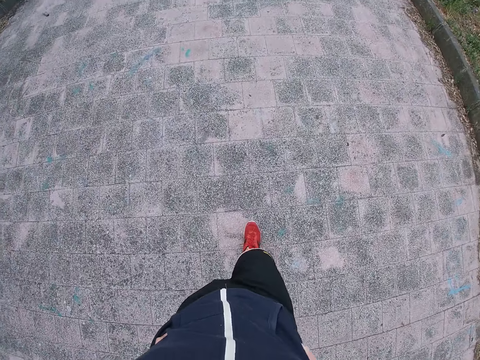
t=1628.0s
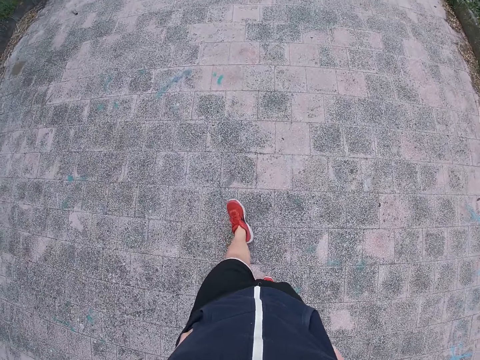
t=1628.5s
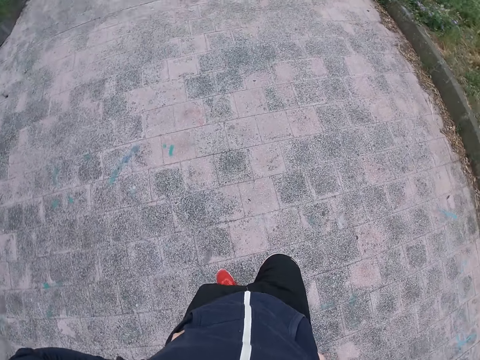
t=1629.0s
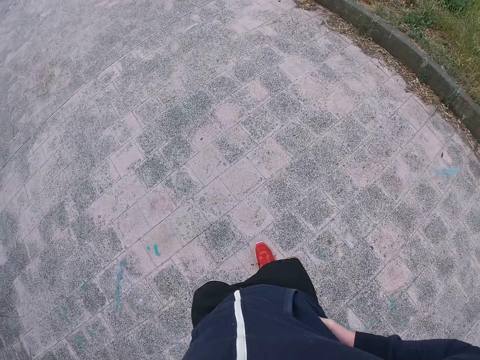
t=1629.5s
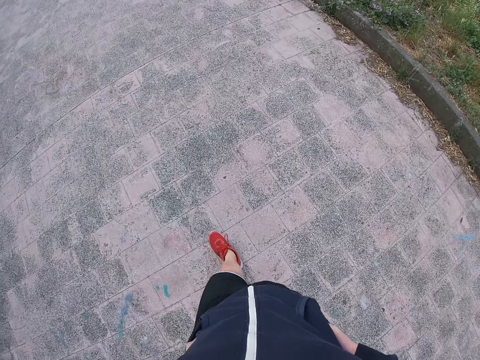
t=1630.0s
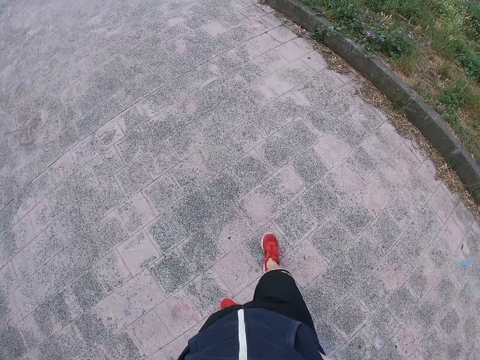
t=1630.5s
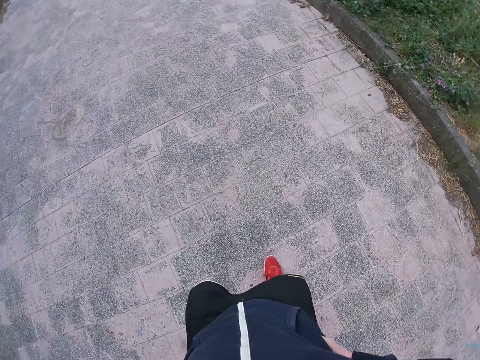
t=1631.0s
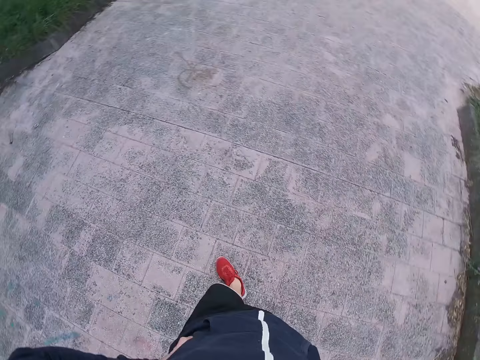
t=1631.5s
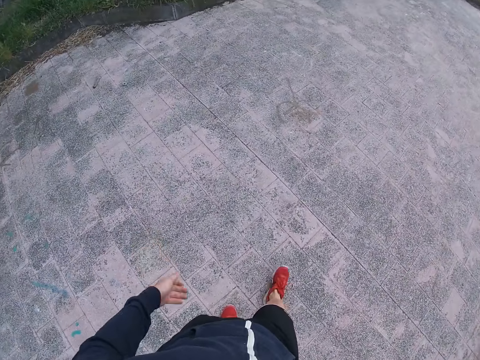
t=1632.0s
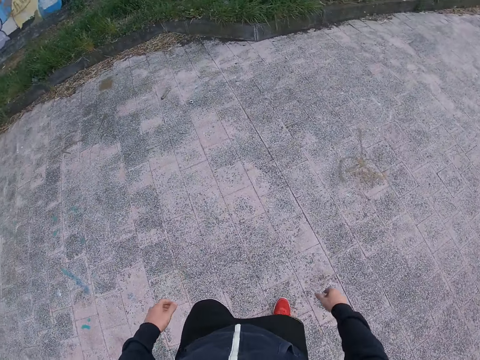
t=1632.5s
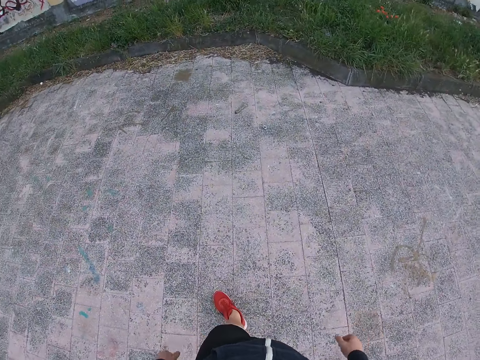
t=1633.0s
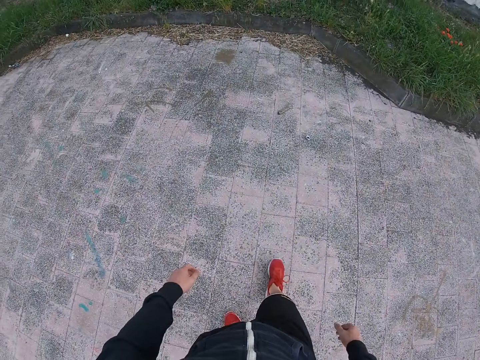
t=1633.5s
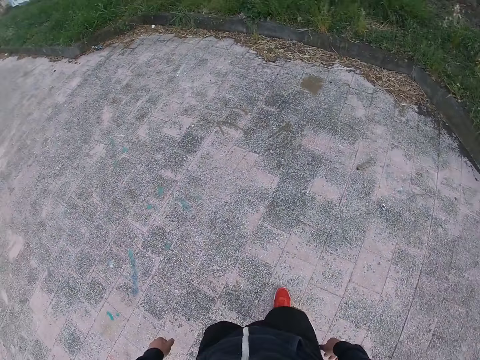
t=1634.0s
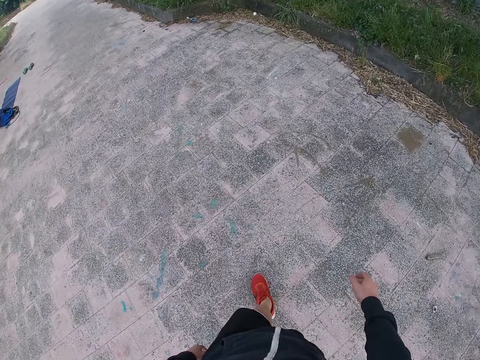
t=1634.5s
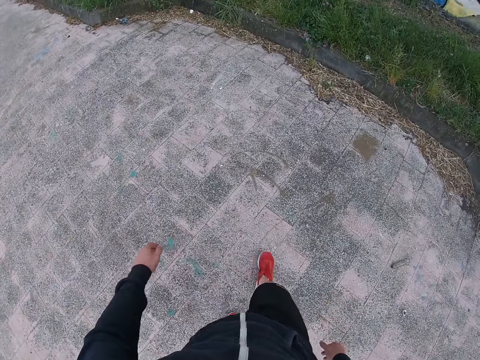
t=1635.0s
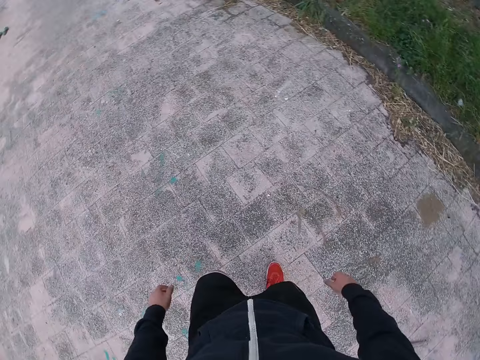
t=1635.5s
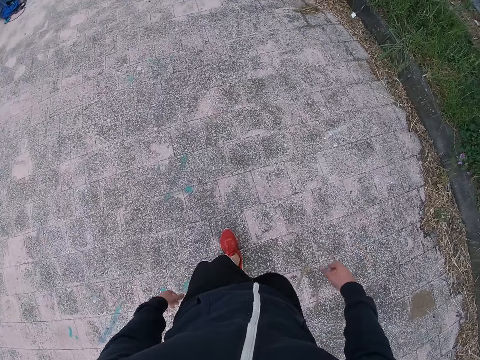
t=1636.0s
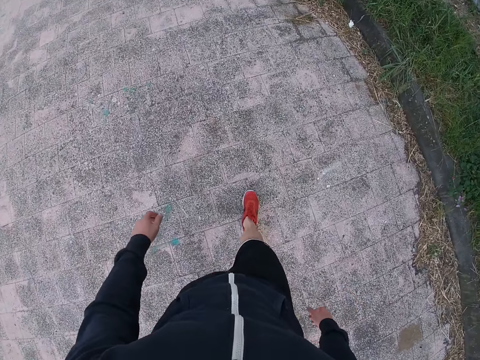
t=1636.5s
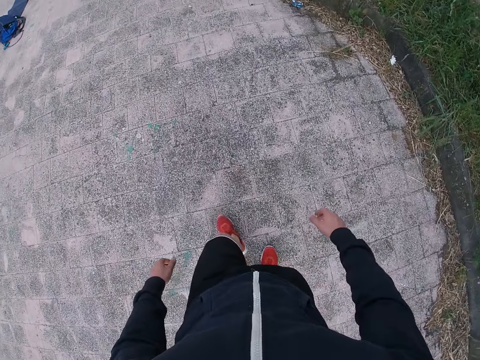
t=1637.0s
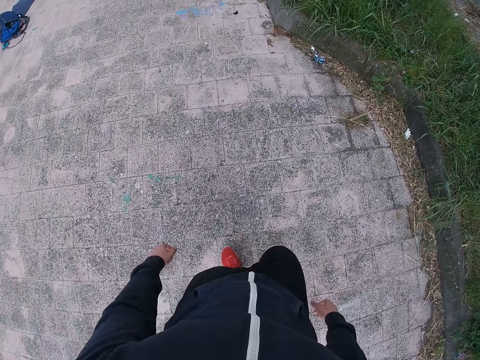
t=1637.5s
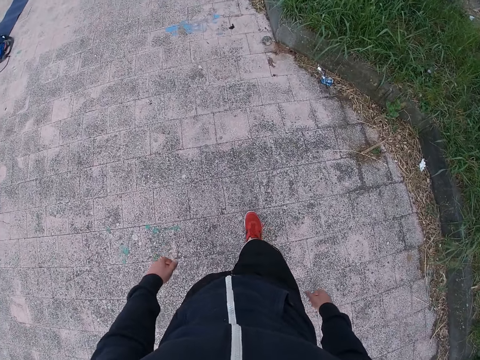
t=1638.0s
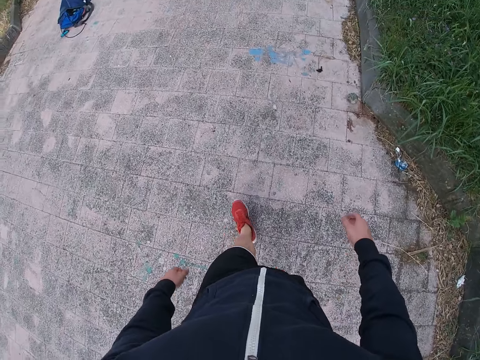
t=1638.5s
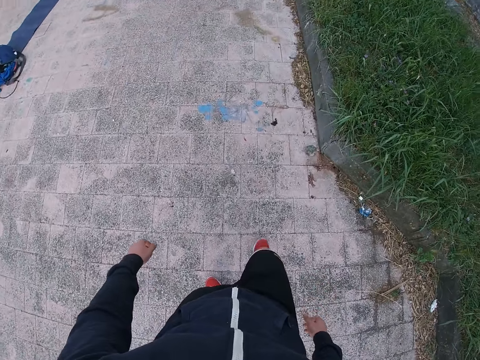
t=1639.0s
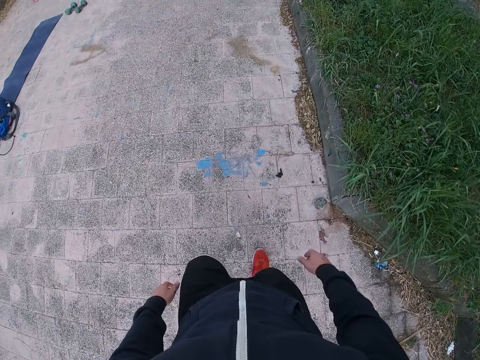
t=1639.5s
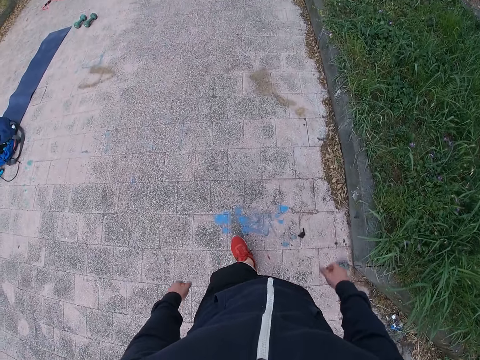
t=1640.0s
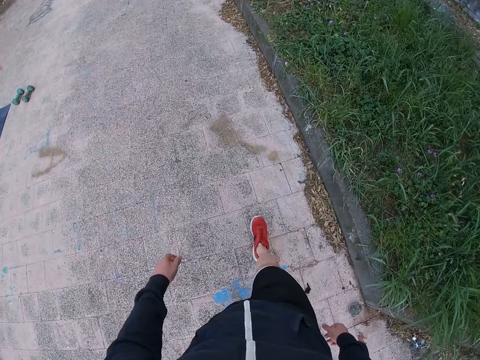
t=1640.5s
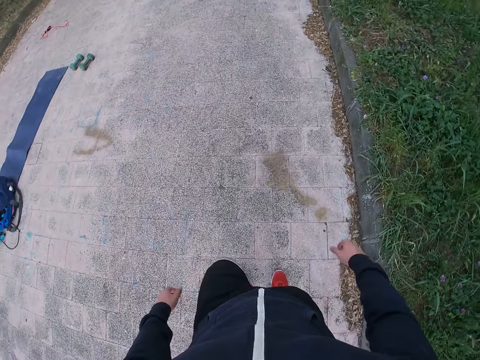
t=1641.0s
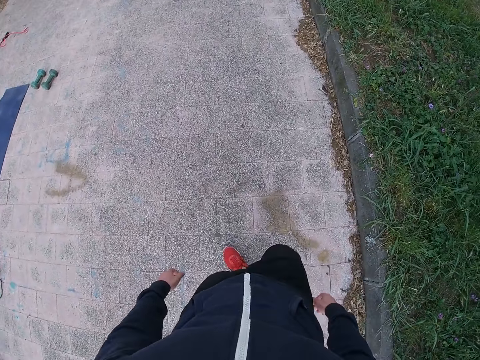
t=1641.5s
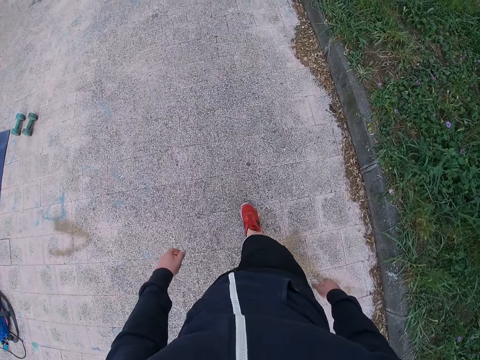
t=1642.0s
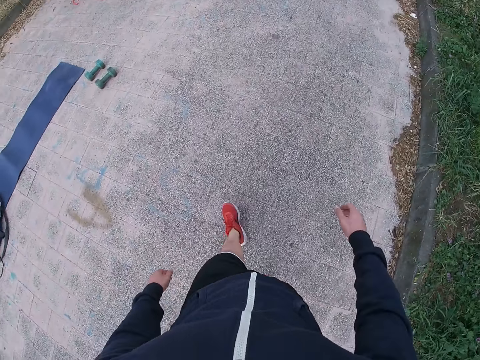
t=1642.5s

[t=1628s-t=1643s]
The camera wearer turns around. They walk on the road.

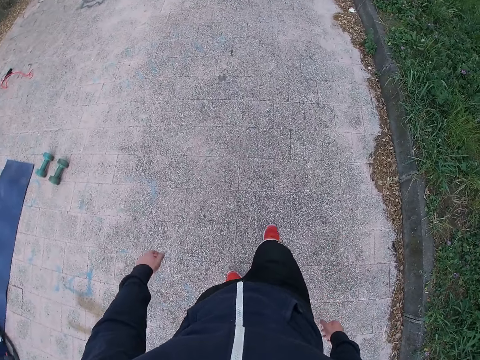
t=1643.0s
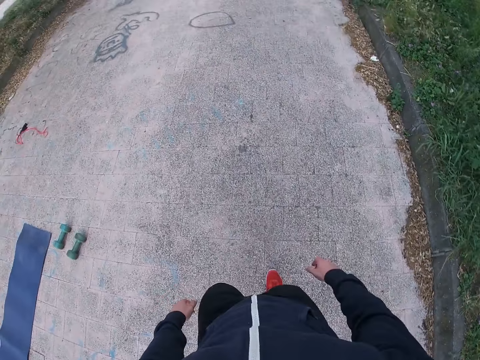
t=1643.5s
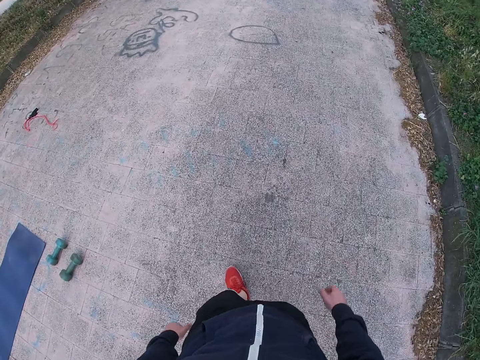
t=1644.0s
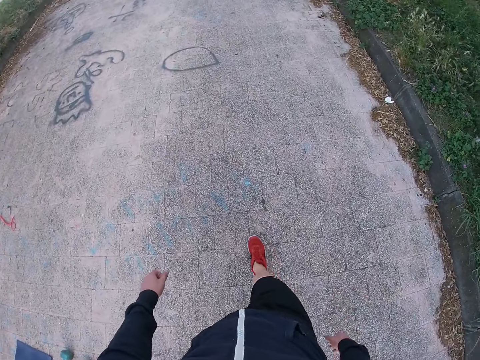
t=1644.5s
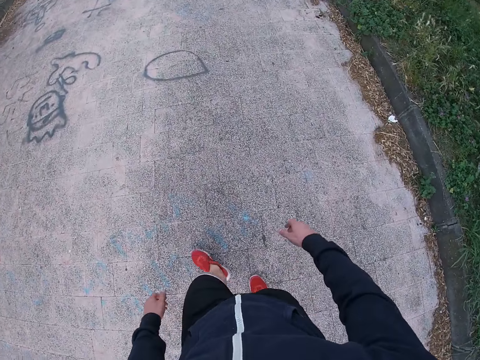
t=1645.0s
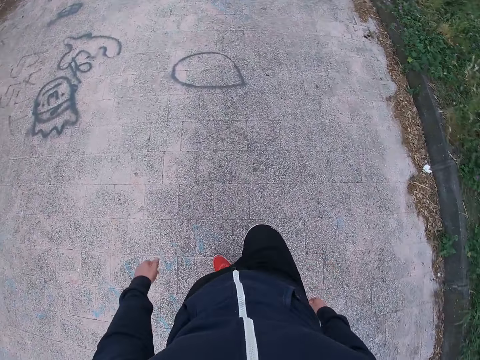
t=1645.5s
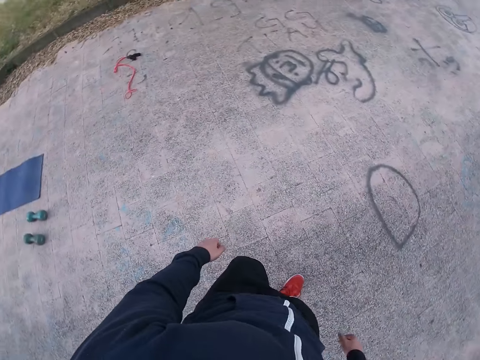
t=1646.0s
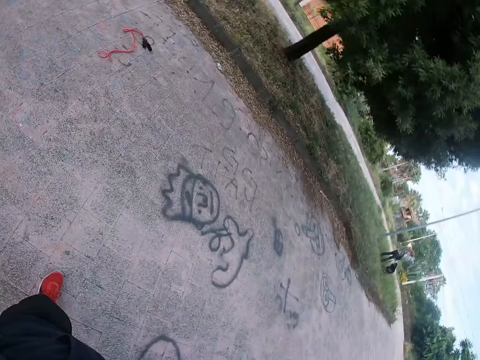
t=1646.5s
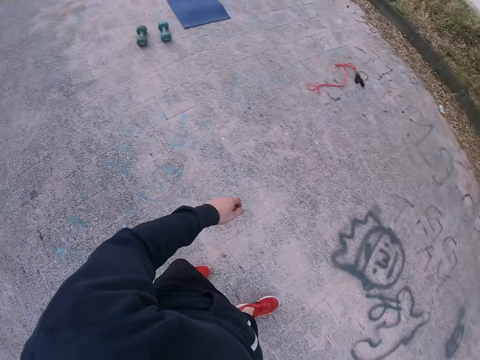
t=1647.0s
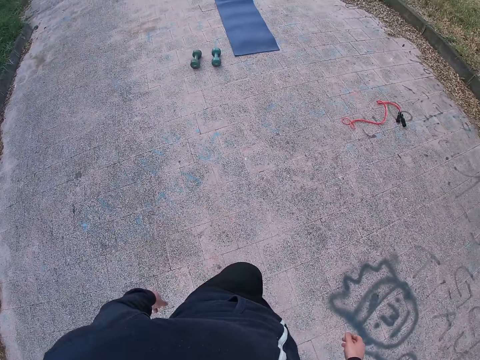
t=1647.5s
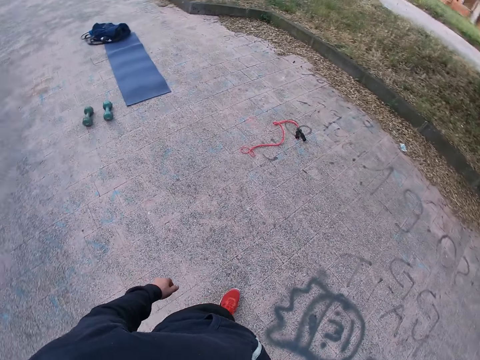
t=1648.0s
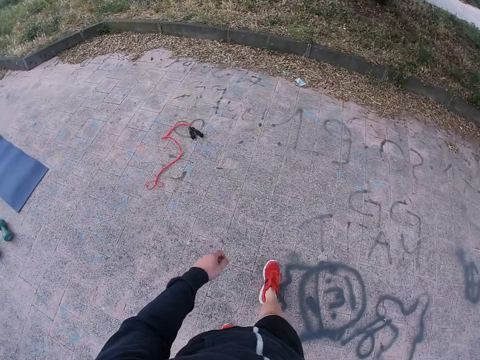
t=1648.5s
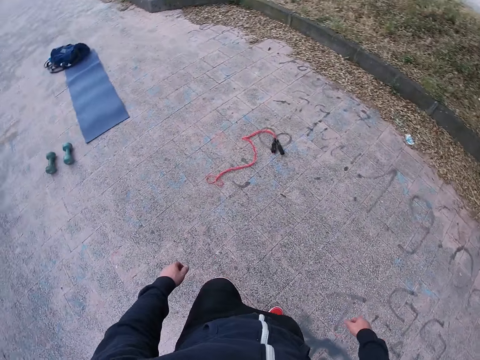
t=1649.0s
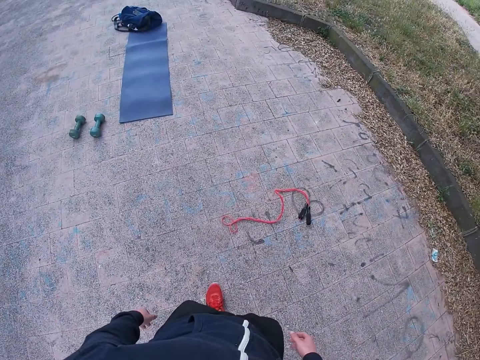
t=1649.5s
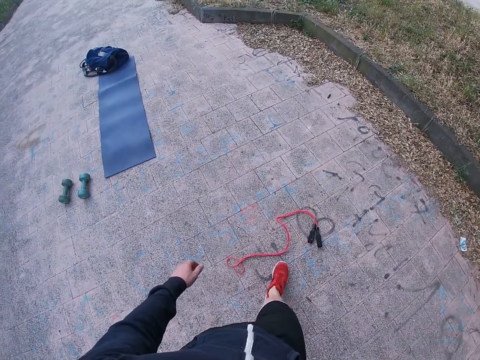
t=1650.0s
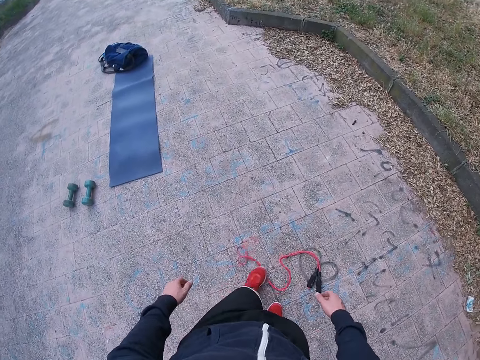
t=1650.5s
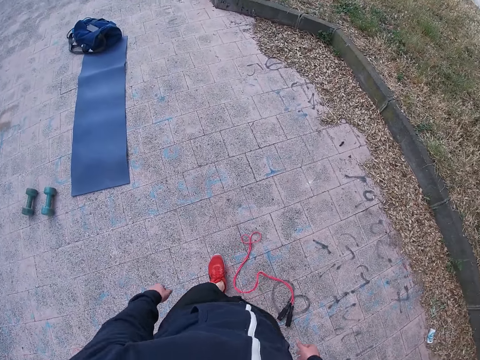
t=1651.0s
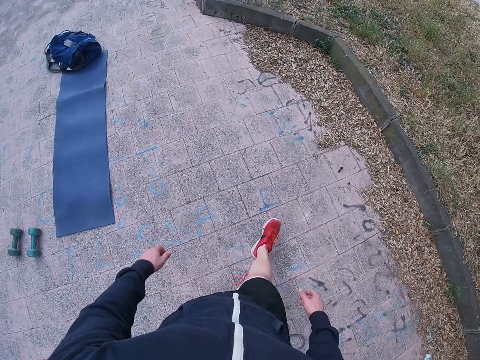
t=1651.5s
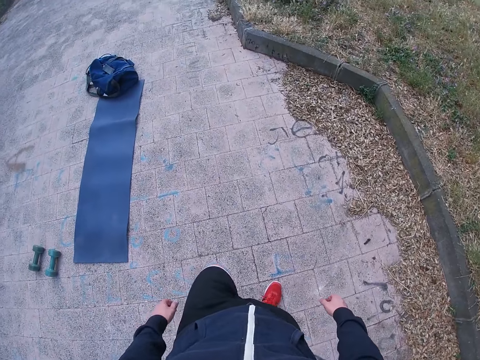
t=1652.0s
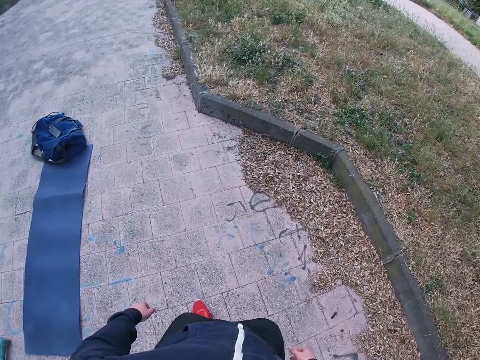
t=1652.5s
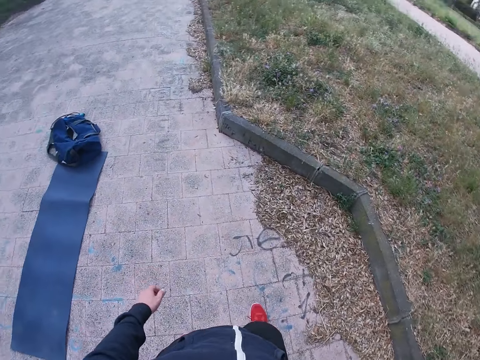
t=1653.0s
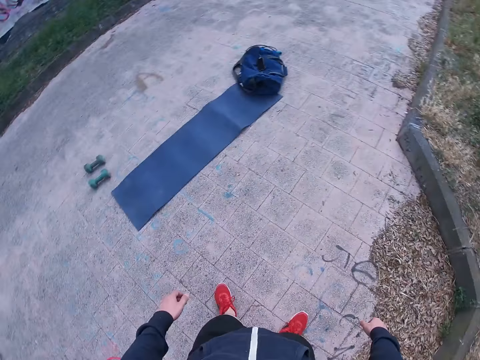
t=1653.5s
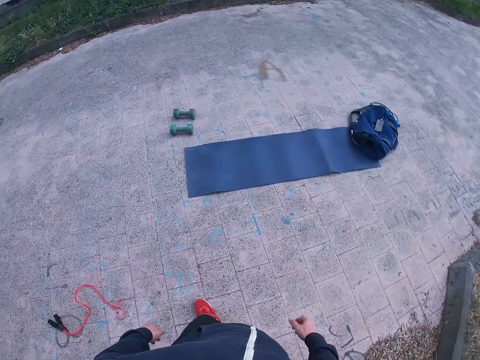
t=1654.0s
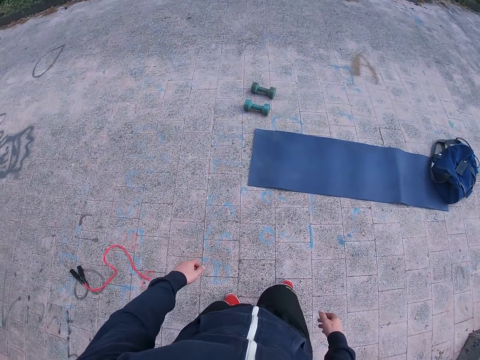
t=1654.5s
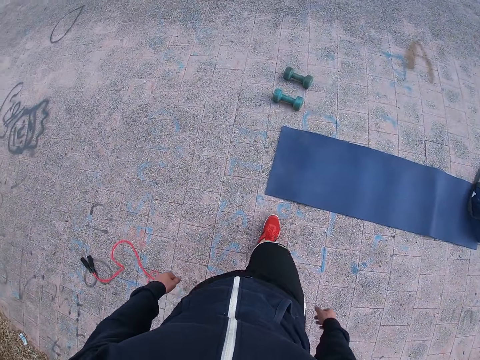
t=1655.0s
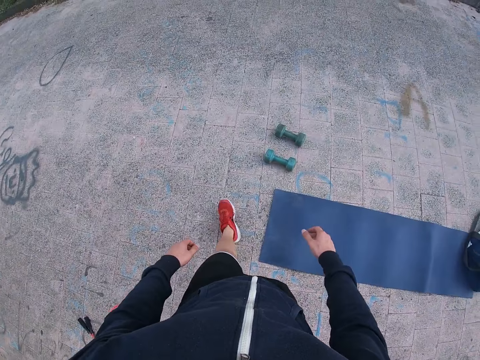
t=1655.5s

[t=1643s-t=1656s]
The camera wearer turns around. He pushes the skipping rope with his leg. He kicks the skipping rope. He moves around. He walks around.
